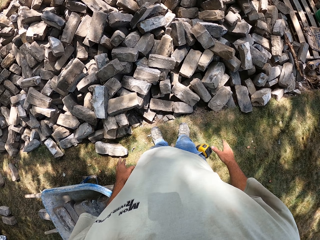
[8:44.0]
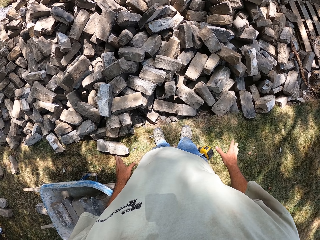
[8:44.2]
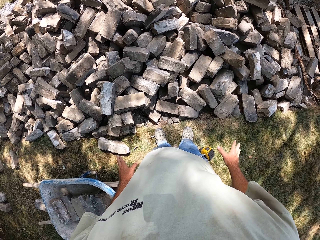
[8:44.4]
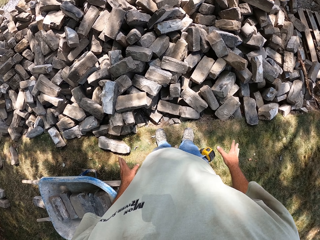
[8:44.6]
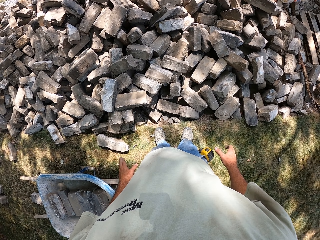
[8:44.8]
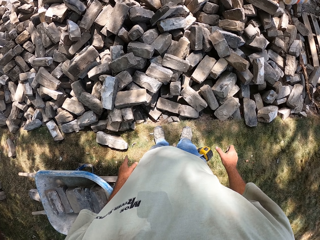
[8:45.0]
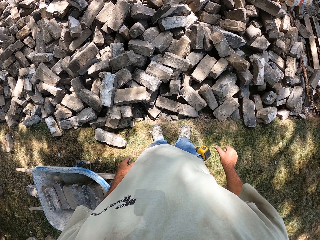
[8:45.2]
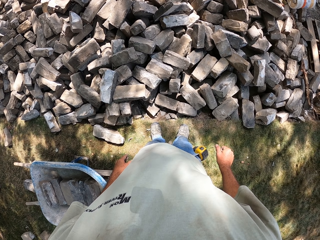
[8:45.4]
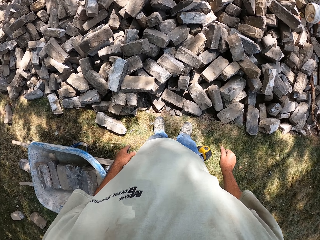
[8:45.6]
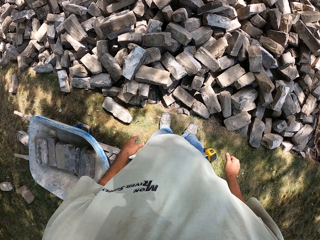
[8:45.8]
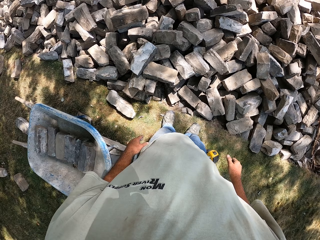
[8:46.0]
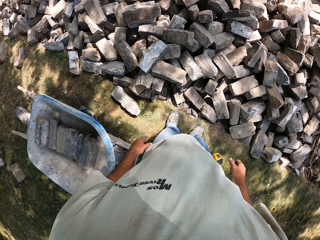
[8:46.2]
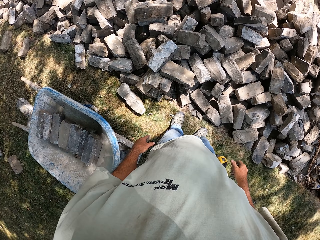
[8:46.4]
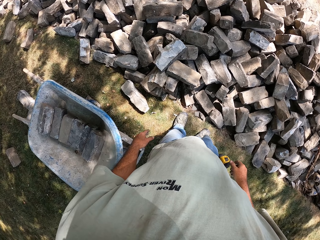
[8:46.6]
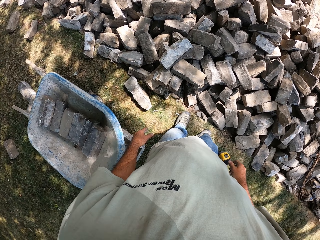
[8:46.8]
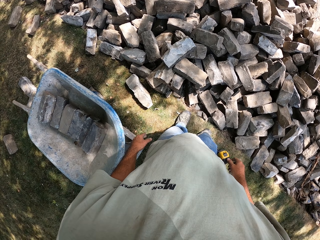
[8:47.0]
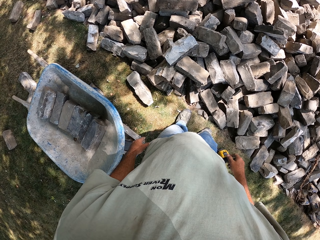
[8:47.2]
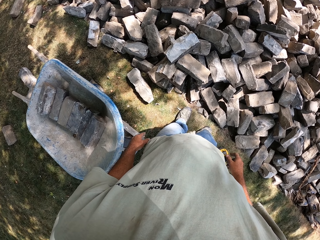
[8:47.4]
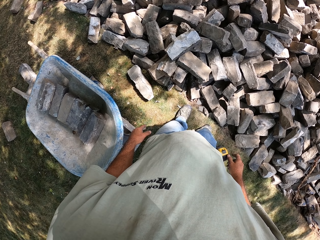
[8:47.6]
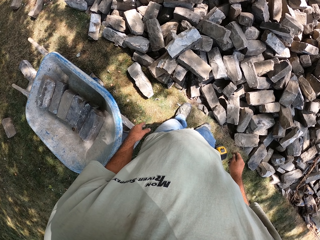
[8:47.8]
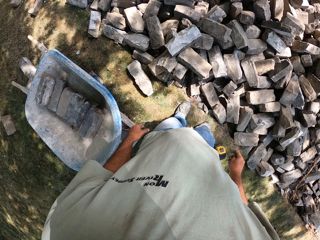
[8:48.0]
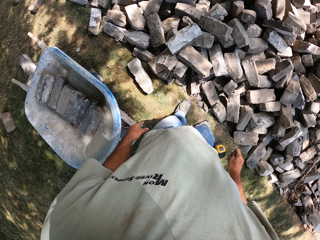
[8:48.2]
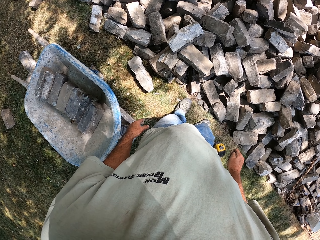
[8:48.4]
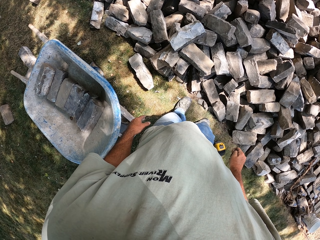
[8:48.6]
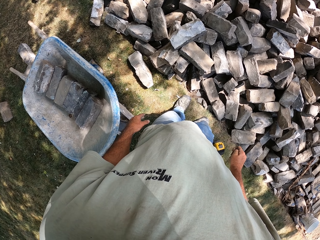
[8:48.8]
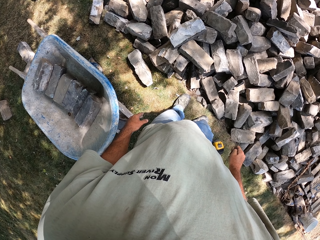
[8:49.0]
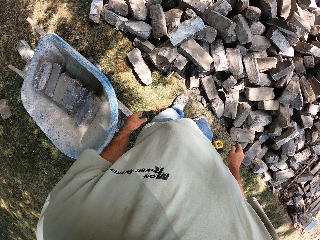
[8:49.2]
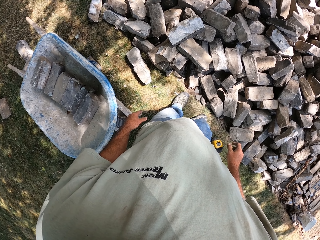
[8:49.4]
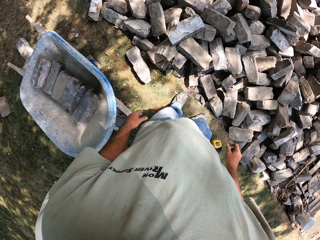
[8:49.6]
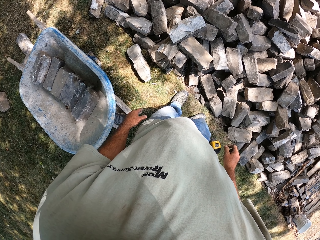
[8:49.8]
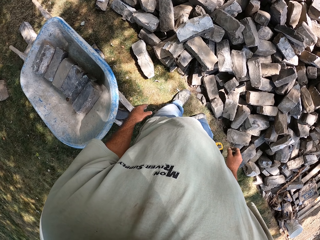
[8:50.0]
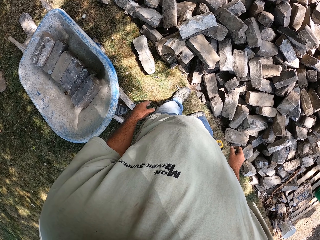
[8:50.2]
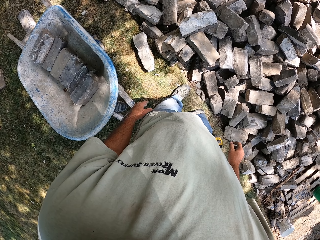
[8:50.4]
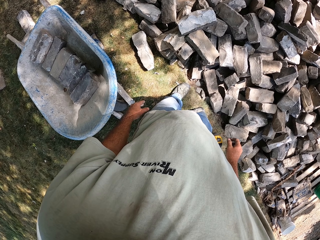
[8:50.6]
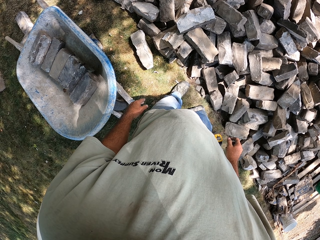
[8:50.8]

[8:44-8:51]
The camera wearer looks around. He moves his fingers freely. He folds the fingers. He looks around.
